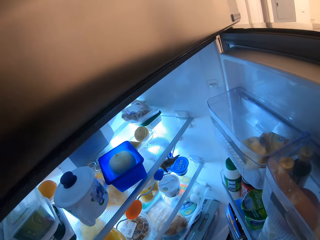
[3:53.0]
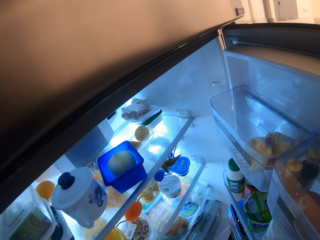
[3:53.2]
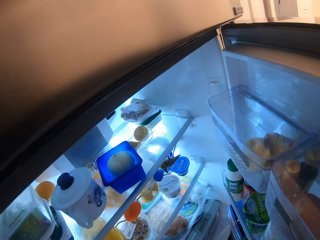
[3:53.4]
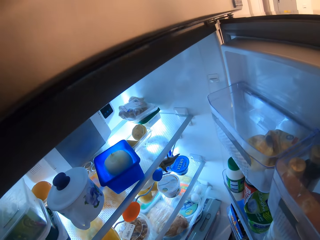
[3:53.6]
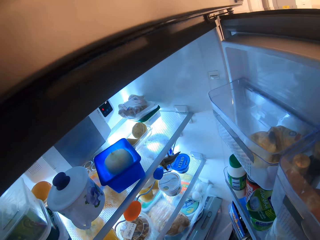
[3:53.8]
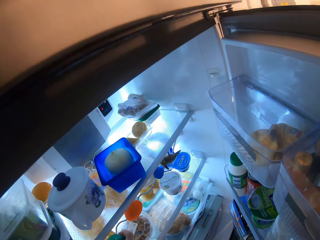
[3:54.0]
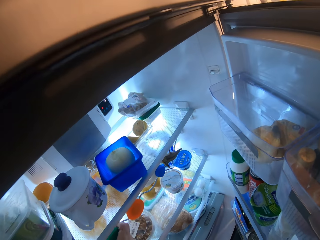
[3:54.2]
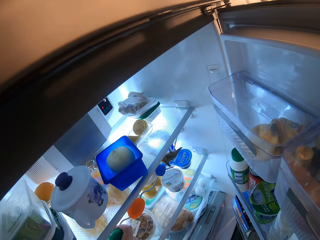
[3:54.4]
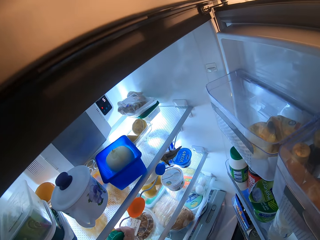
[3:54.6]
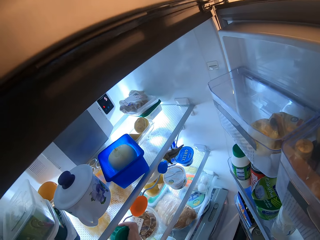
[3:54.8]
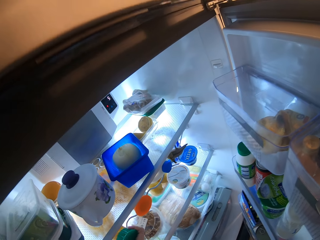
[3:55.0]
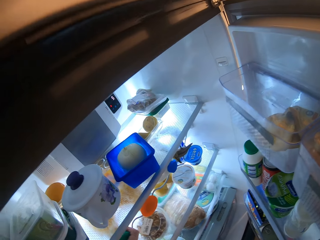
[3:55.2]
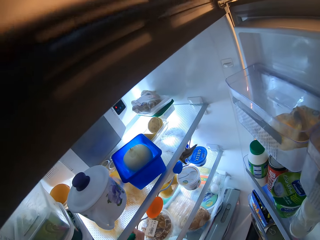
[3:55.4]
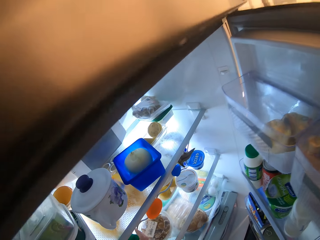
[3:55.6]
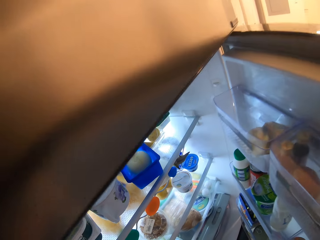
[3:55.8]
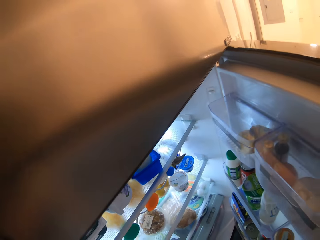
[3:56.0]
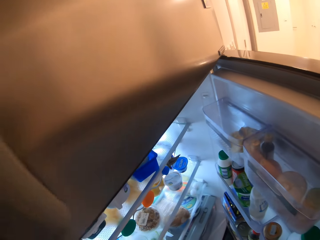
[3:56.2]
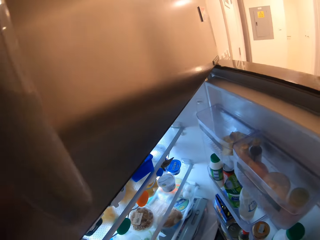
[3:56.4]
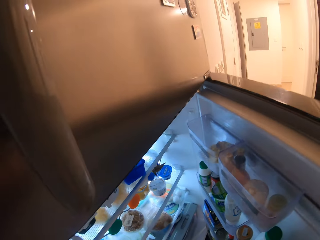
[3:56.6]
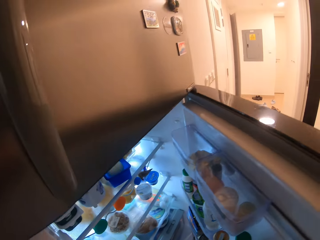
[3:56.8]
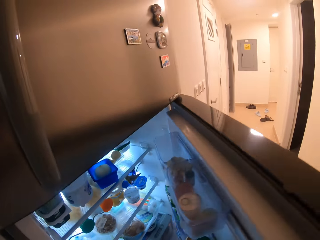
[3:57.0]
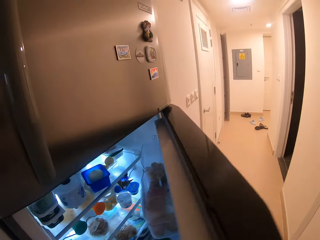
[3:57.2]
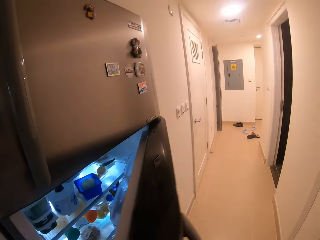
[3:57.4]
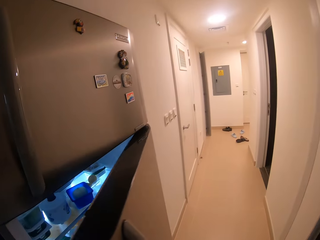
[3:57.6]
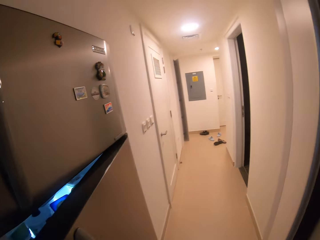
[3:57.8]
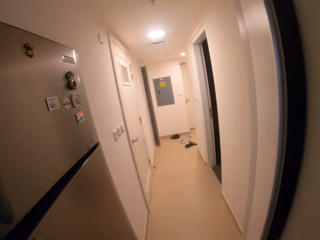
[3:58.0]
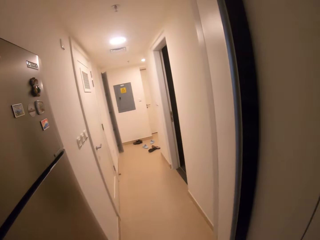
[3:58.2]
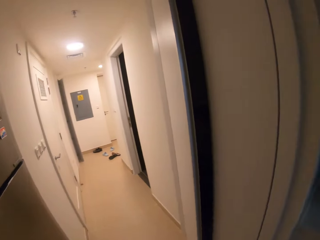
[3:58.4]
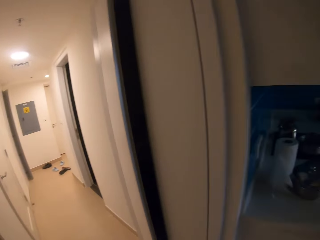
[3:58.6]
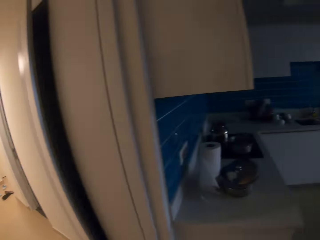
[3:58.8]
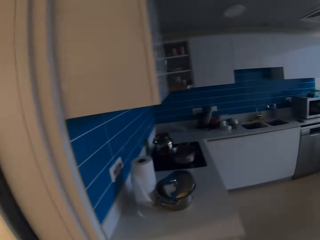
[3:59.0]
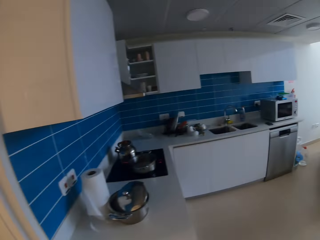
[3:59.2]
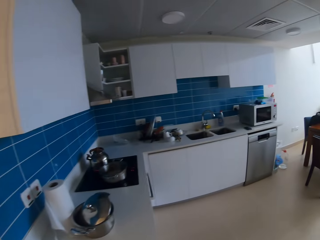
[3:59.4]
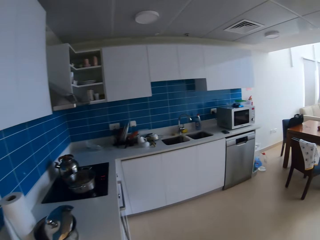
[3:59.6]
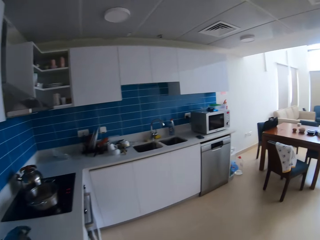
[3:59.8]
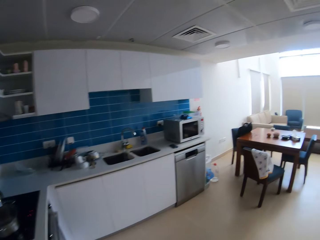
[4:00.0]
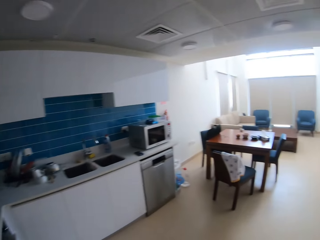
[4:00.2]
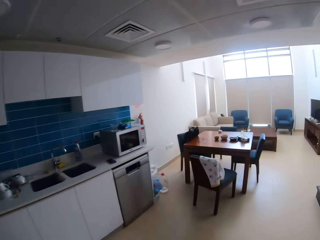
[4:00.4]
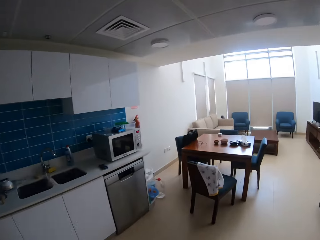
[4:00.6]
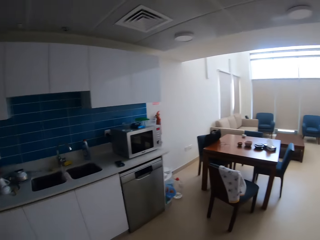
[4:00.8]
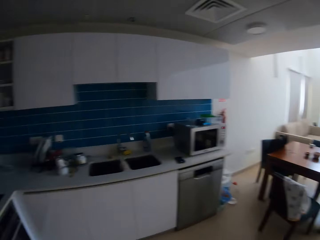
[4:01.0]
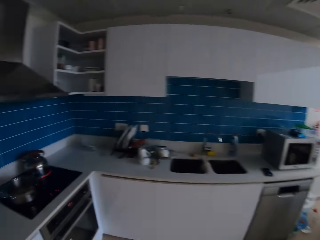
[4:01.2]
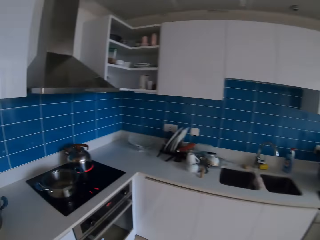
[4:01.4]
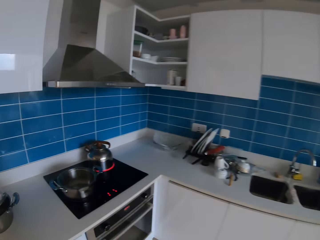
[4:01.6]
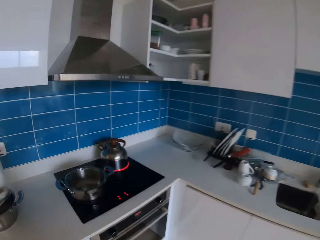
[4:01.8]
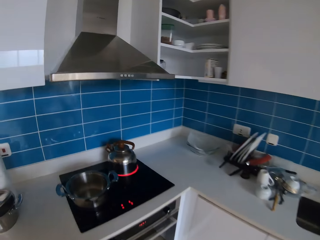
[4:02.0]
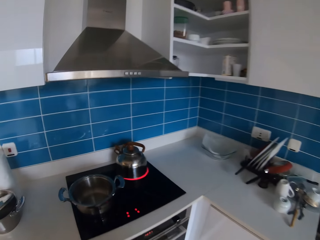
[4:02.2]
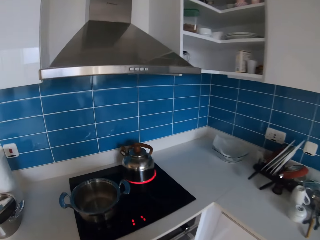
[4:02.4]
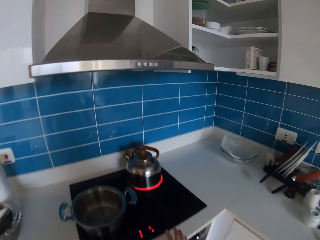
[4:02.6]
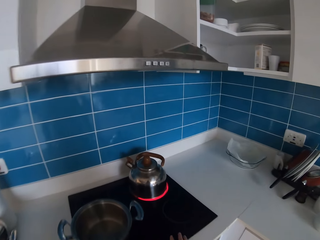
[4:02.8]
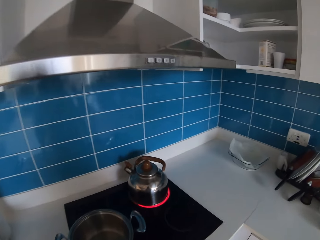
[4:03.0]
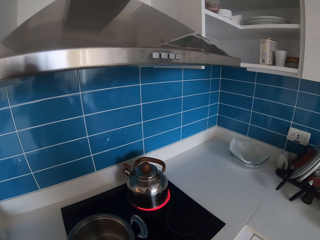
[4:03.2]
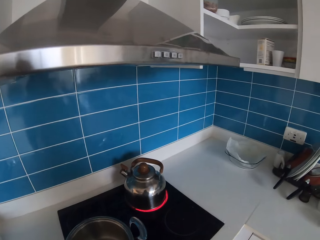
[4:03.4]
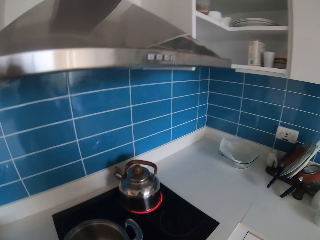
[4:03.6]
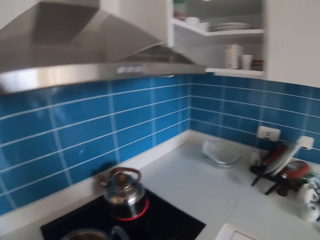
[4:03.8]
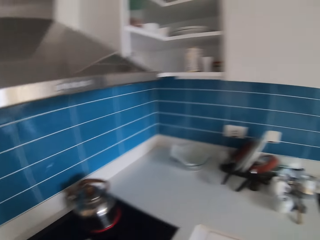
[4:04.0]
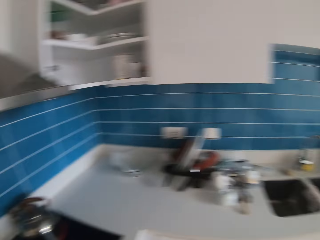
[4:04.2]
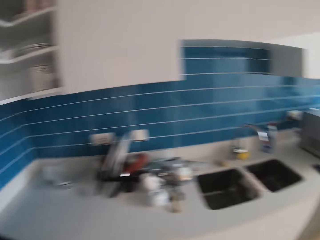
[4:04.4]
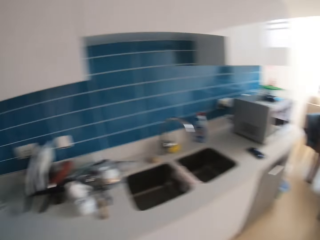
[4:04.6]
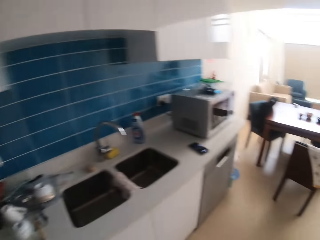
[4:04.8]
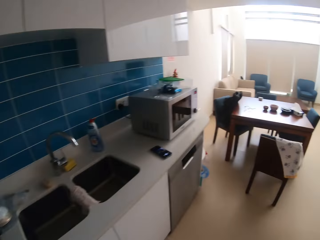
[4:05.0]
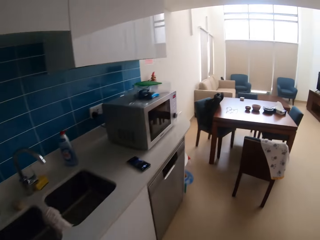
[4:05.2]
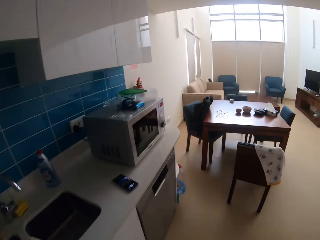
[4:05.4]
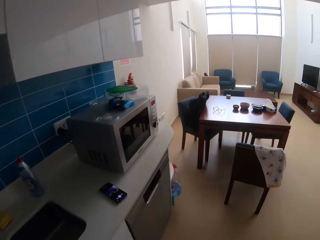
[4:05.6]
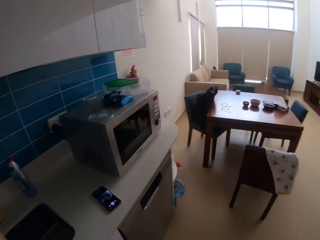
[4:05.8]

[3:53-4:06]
The camera wearer places the jerry can in the fridge. He closes the fridge with his right hand. He moves towards the kitchen and moves towards the stove.
